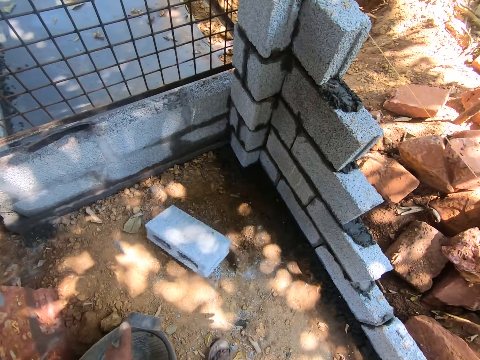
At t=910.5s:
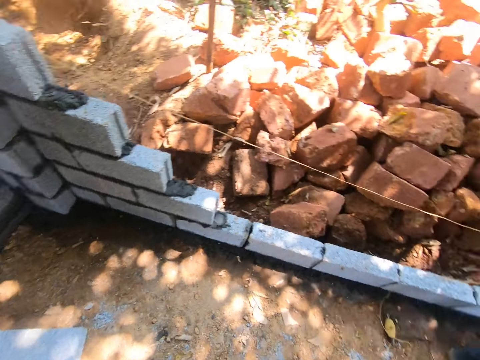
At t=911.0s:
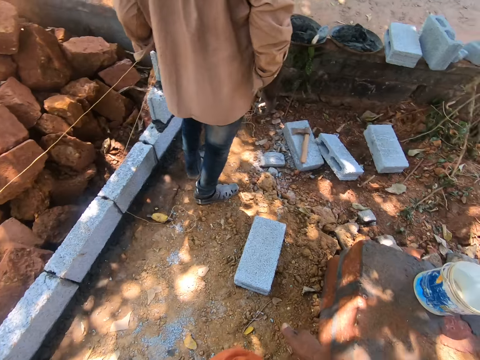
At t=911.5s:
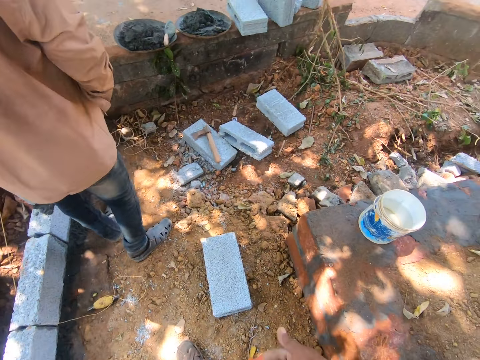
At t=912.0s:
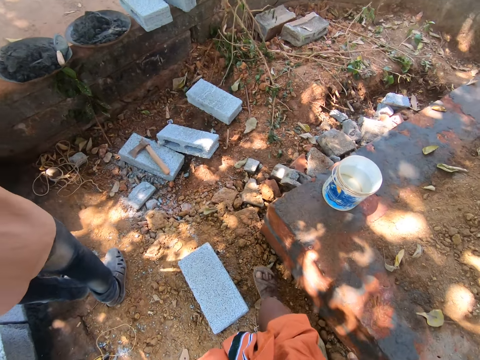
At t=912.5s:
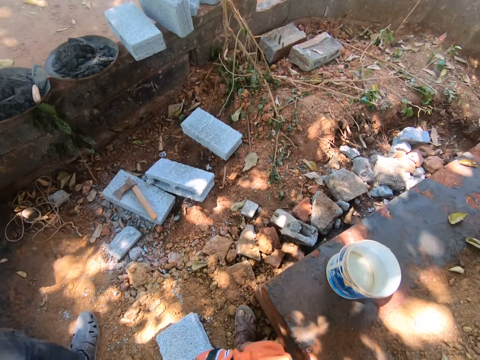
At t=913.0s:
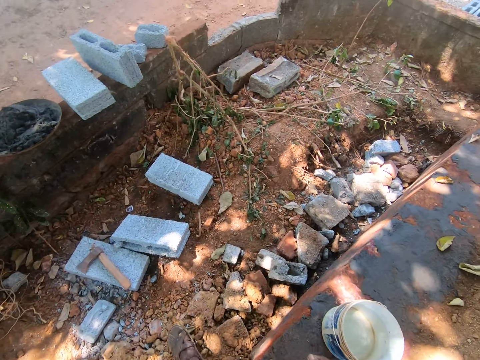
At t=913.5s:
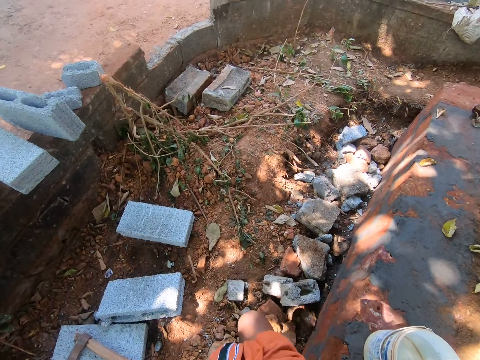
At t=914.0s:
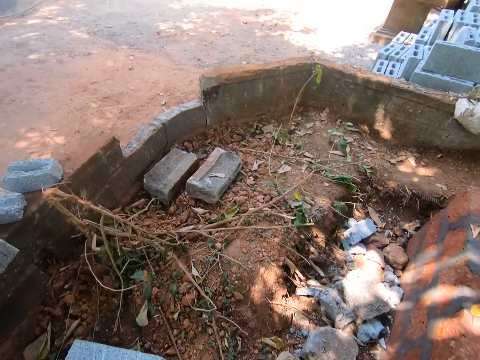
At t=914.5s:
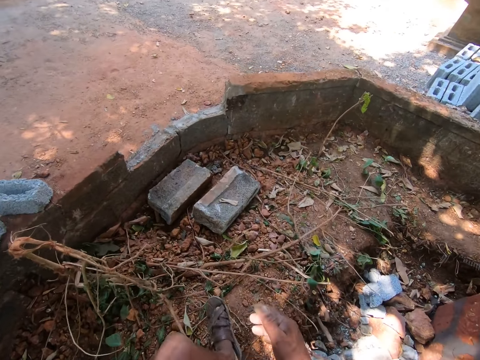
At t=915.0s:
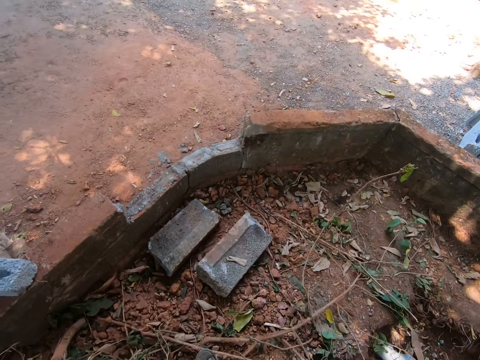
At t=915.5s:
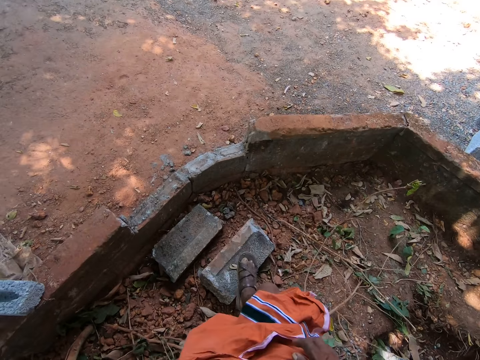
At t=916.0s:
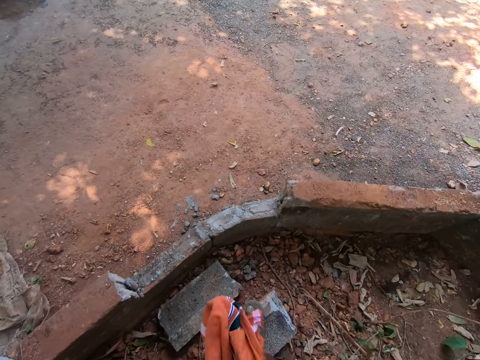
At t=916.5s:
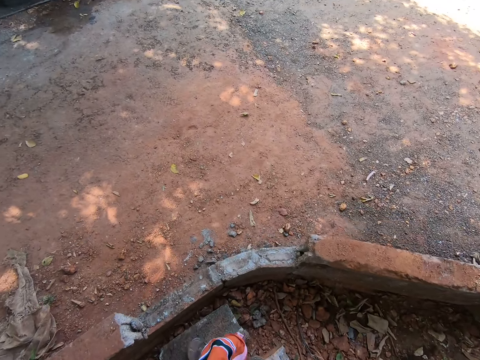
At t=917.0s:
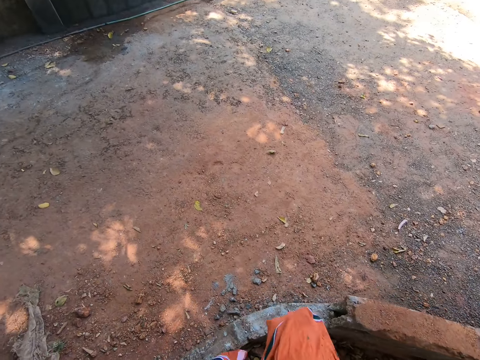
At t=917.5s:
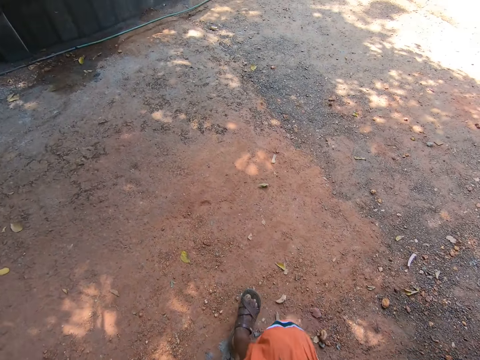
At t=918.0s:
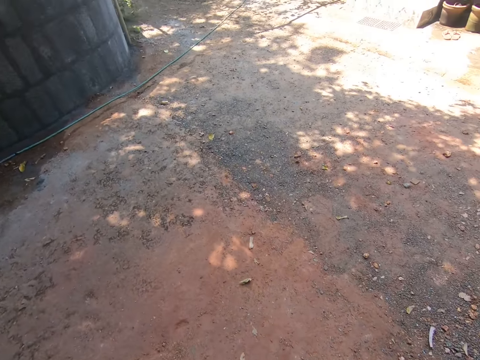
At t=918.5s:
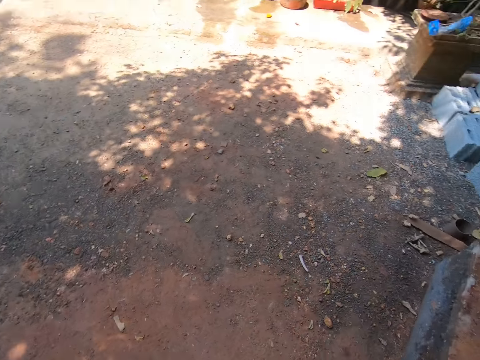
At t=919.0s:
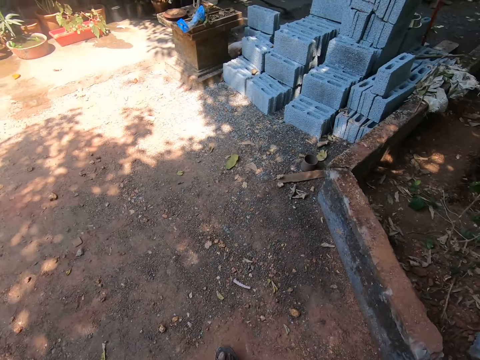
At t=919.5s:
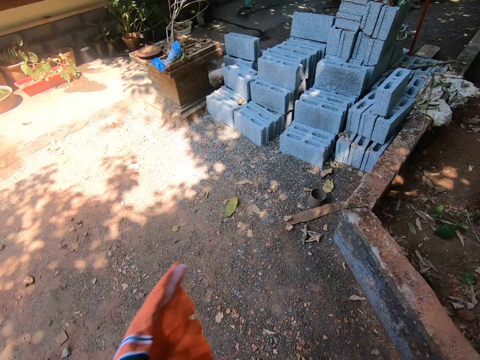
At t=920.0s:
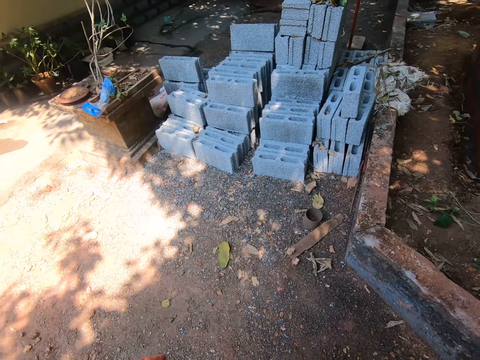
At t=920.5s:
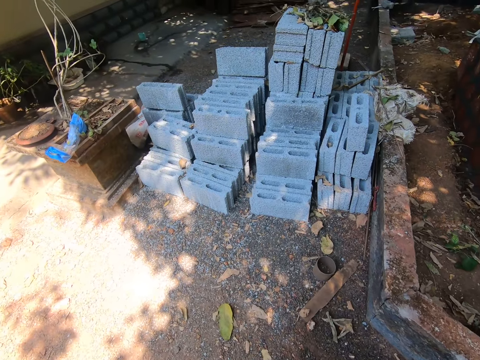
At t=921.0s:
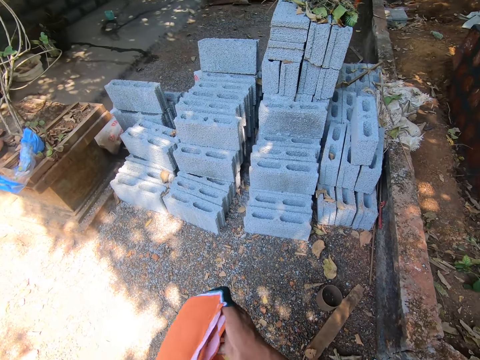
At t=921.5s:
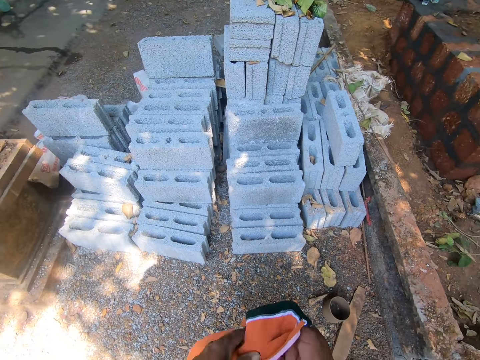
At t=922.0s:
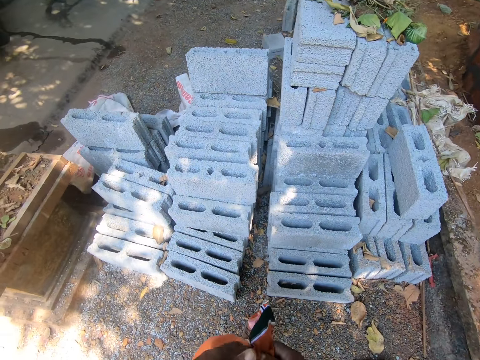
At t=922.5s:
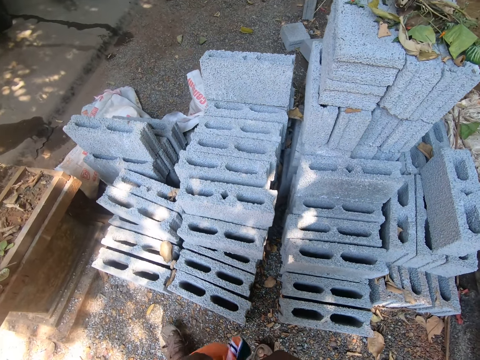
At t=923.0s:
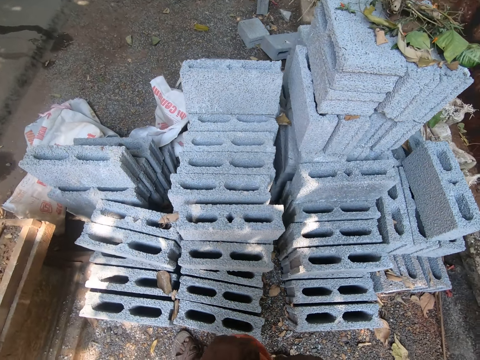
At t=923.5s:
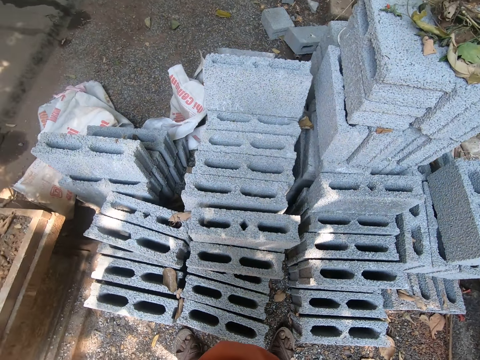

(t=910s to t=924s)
The camera wearer drops the concrete block on the floor with his hands. He turns around. He walks to the stack of concrete blocks on the floor. He raises the right hand, lowers the right hand, and walks. He cleans his hands on a piece of cloth. He holds the cloth with both hands.

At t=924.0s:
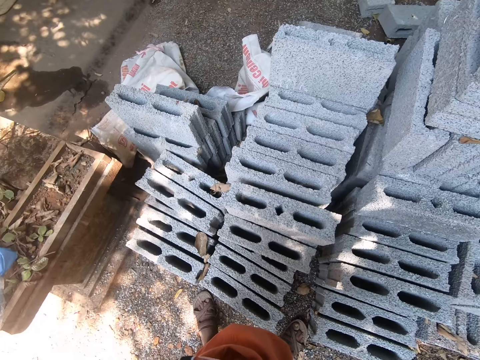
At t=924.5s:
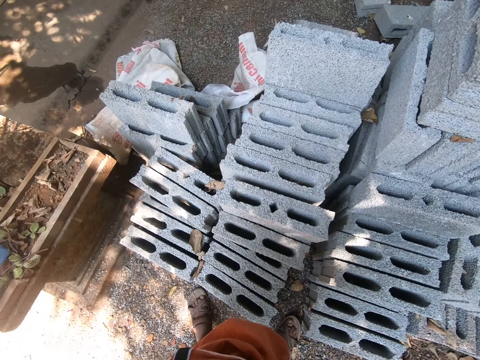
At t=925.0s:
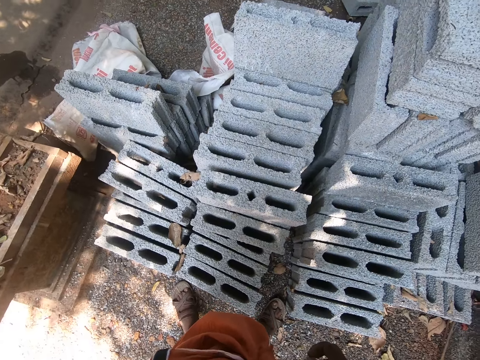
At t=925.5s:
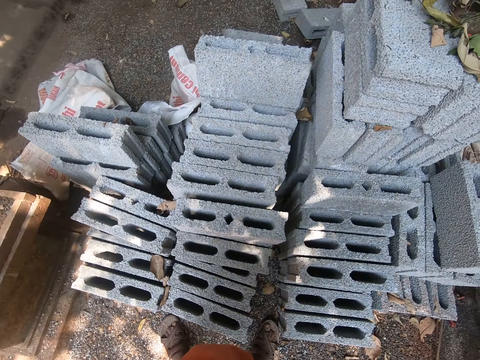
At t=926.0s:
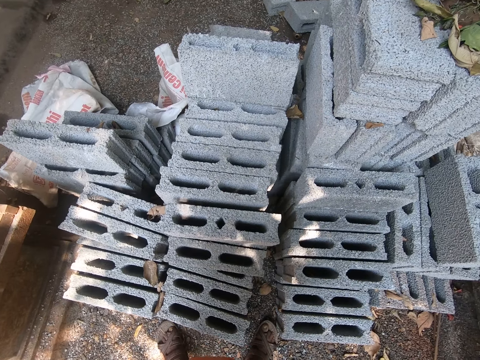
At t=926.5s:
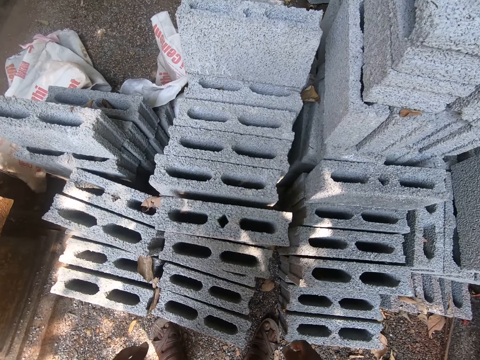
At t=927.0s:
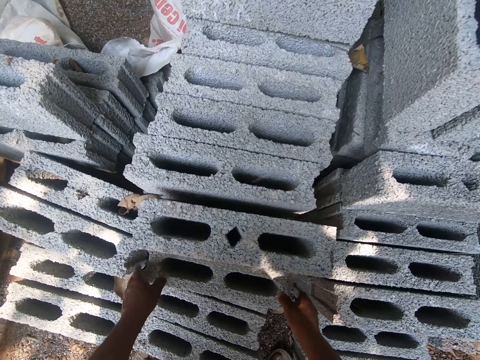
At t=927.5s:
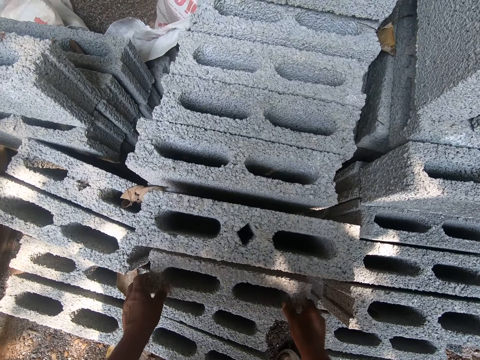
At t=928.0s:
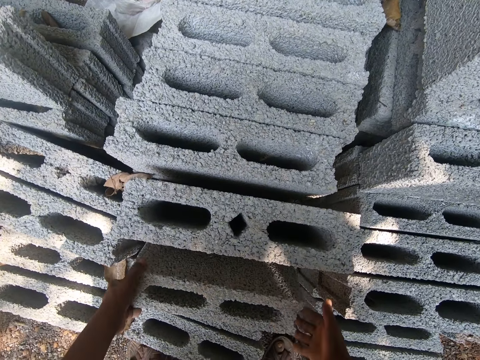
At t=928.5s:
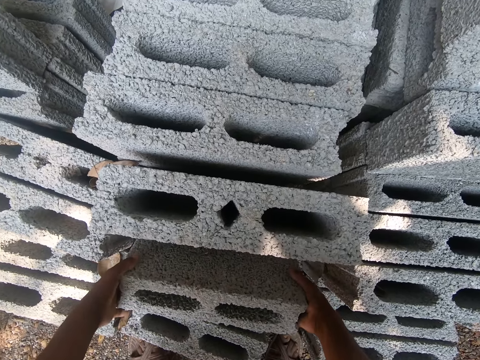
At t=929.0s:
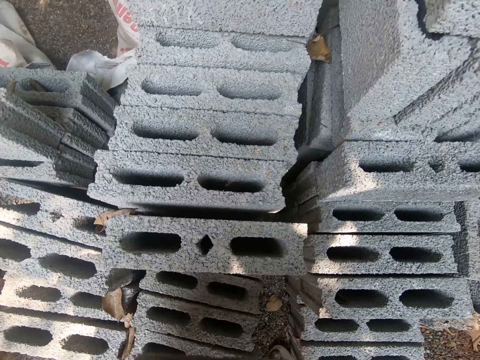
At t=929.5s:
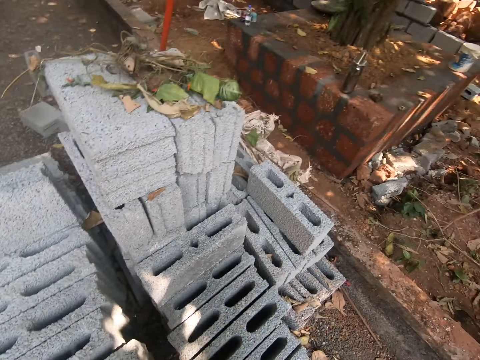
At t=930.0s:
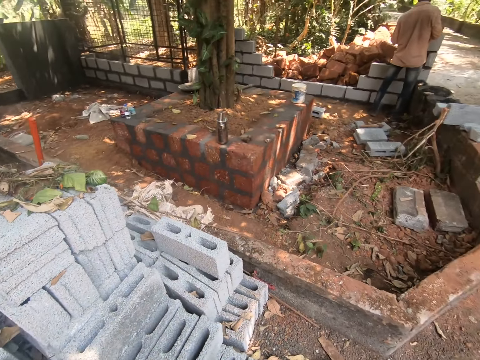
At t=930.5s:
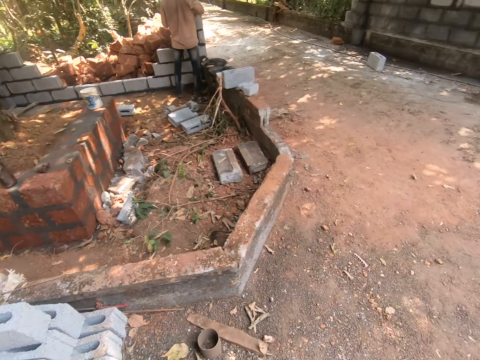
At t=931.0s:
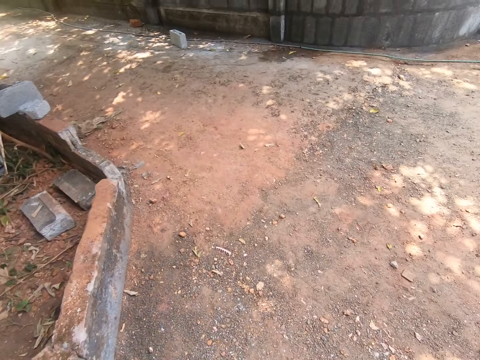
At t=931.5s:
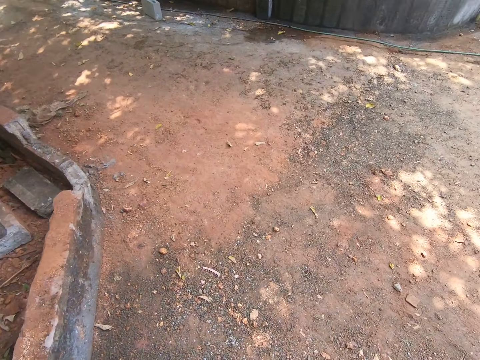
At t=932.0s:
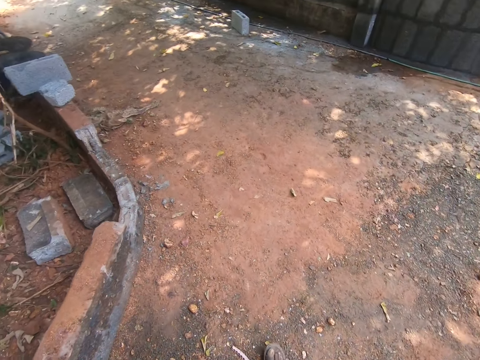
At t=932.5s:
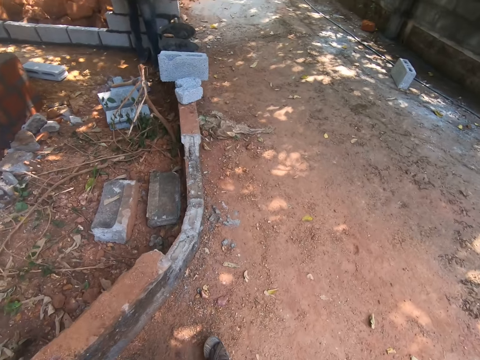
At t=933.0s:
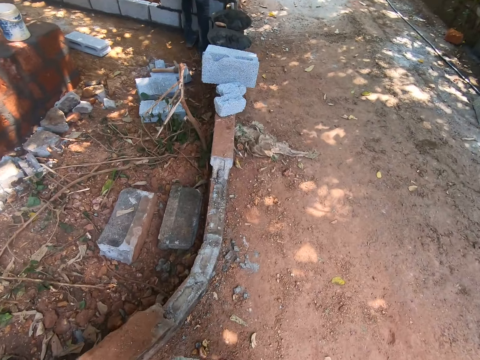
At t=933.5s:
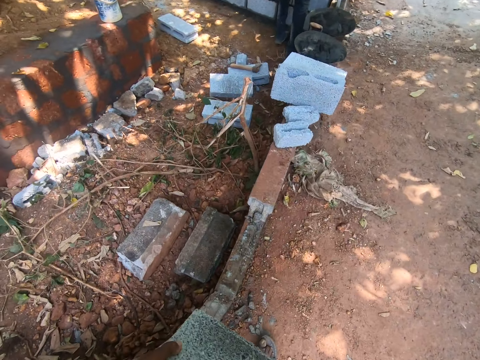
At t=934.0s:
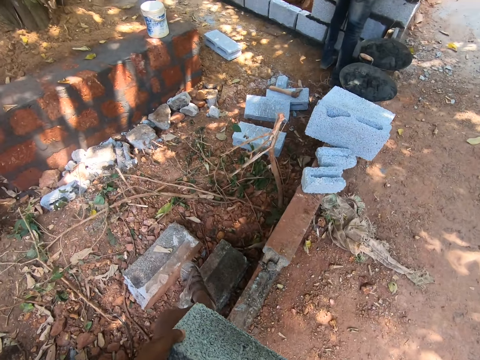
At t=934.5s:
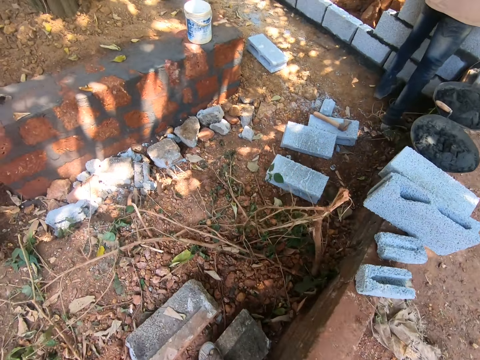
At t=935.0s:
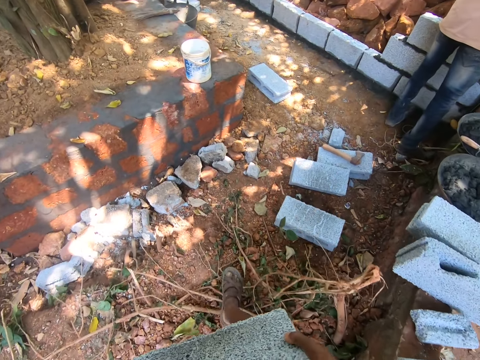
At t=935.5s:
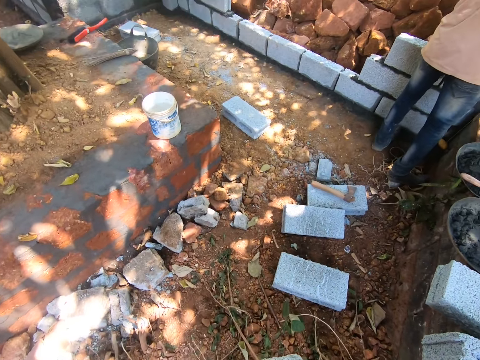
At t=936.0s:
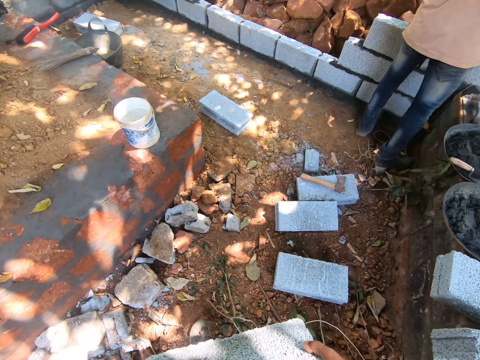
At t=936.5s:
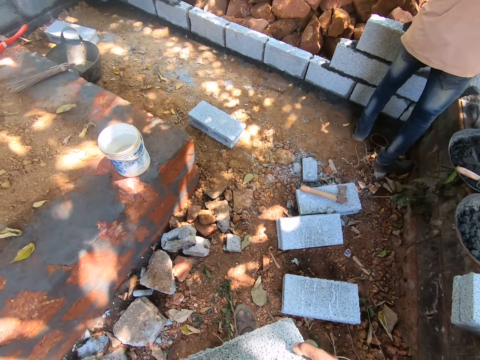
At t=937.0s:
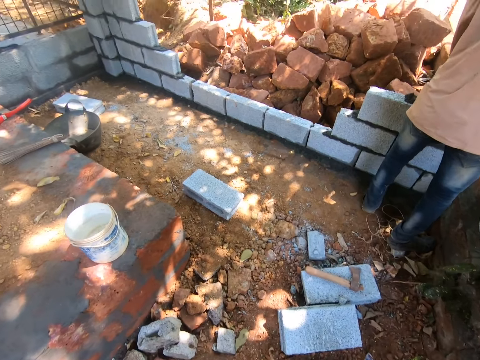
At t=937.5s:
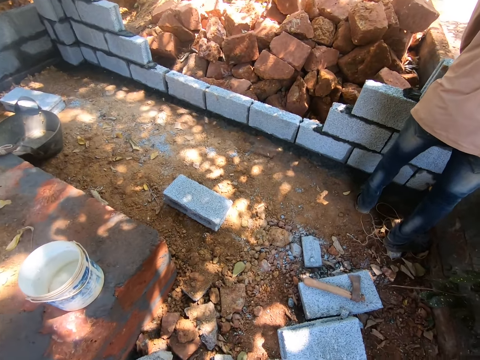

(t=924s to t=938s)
The camera wearer looks around. He picks up the concrete block from the stack of concrete blocks with his hands. He turns around. He walks into the construction site.
